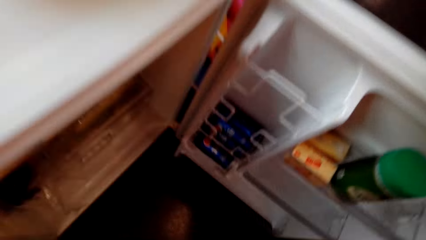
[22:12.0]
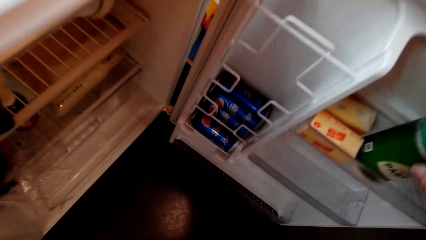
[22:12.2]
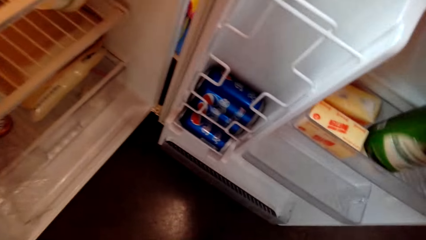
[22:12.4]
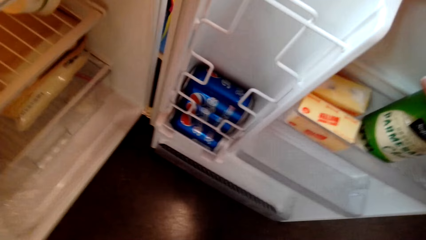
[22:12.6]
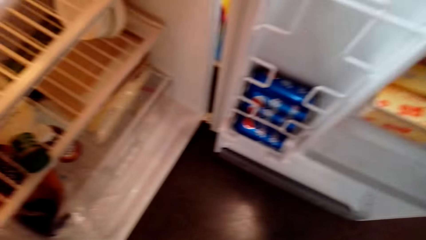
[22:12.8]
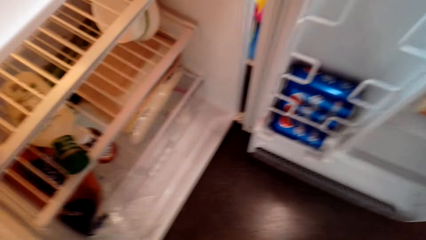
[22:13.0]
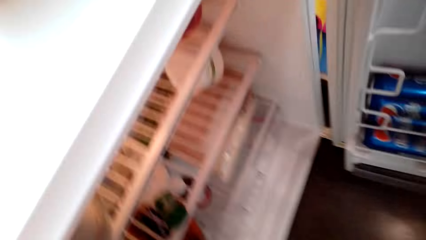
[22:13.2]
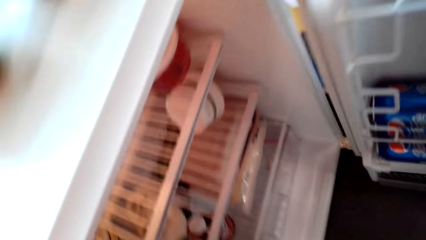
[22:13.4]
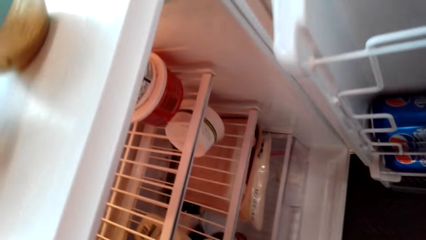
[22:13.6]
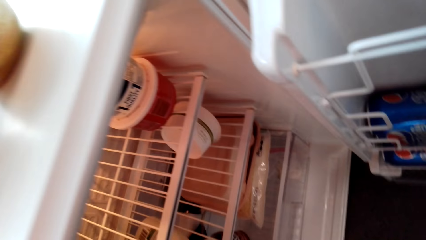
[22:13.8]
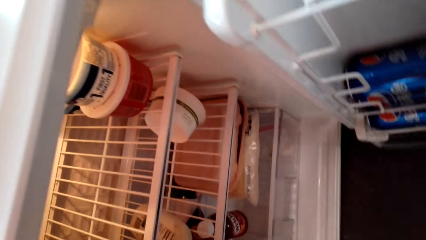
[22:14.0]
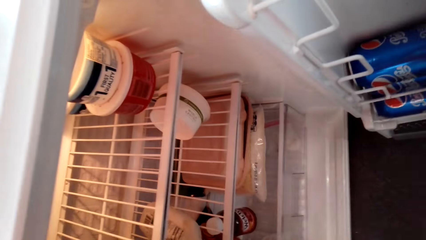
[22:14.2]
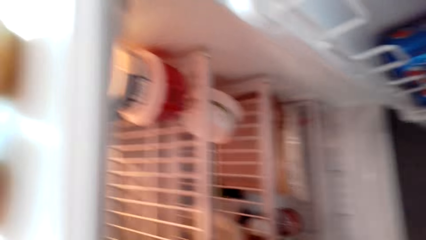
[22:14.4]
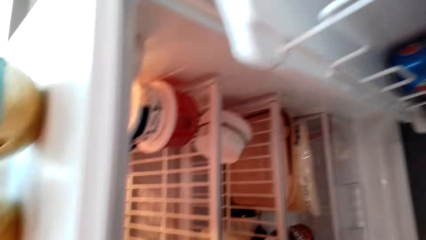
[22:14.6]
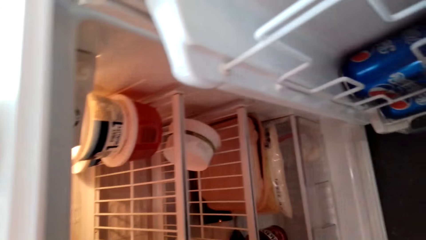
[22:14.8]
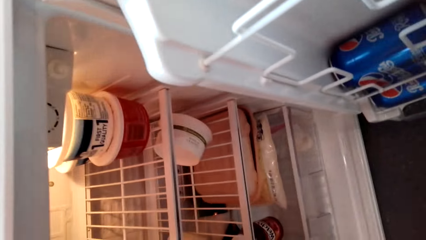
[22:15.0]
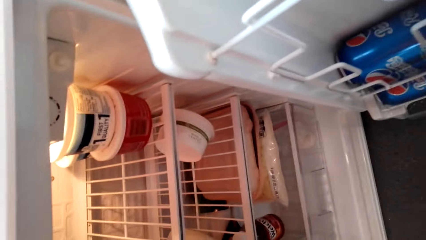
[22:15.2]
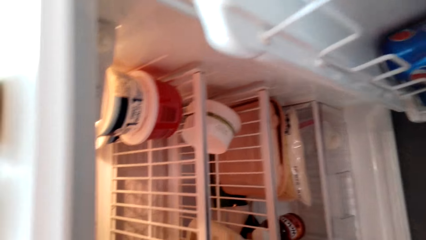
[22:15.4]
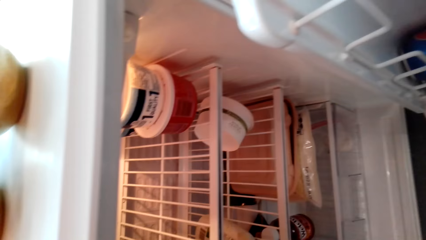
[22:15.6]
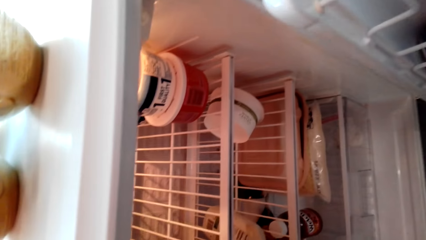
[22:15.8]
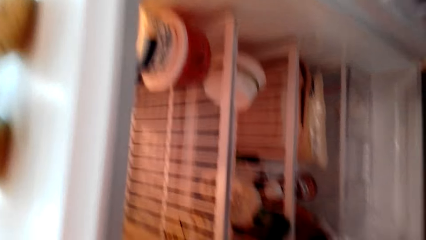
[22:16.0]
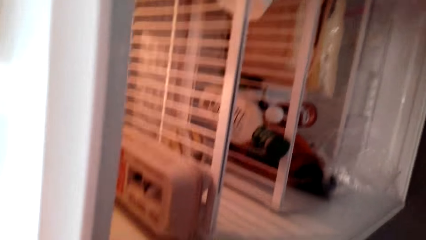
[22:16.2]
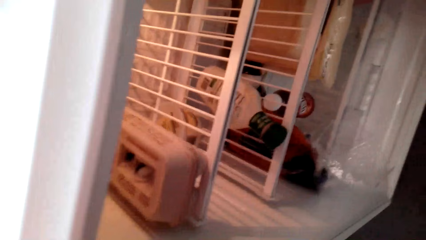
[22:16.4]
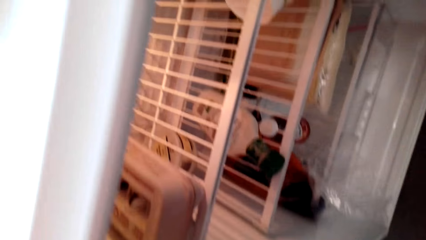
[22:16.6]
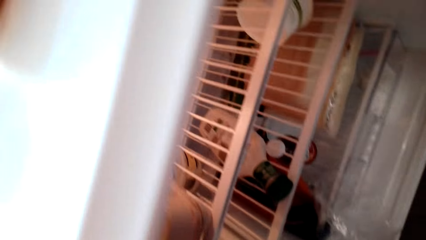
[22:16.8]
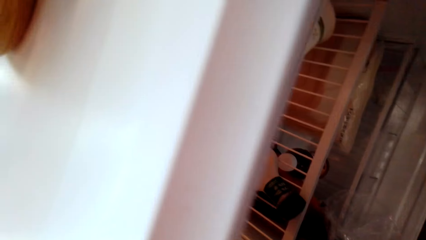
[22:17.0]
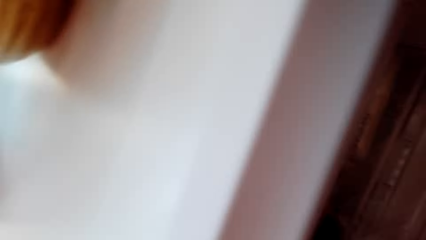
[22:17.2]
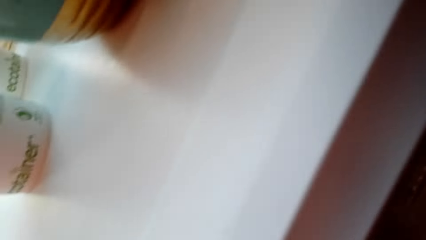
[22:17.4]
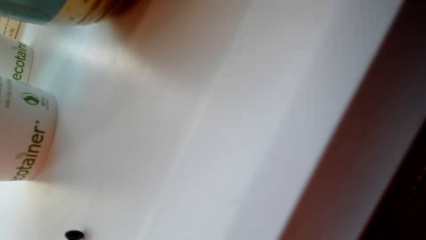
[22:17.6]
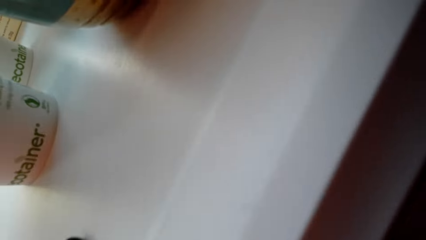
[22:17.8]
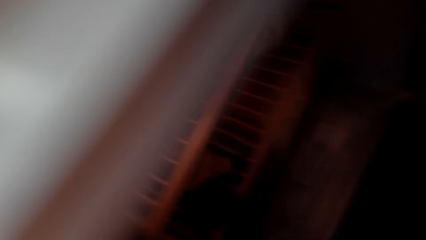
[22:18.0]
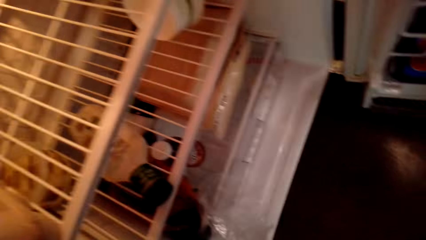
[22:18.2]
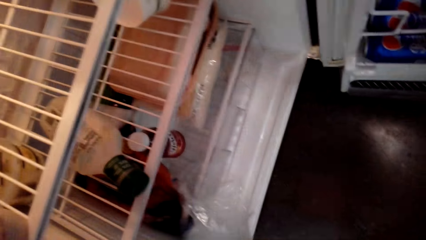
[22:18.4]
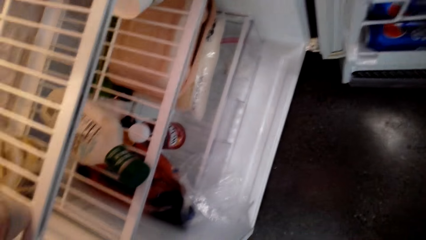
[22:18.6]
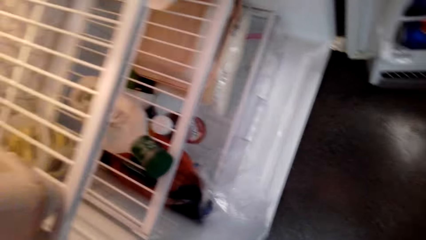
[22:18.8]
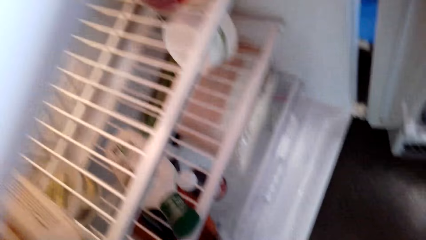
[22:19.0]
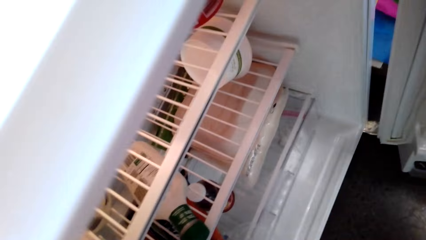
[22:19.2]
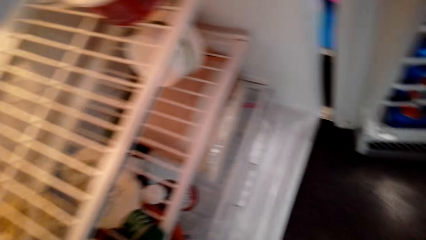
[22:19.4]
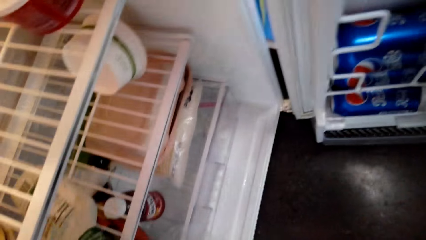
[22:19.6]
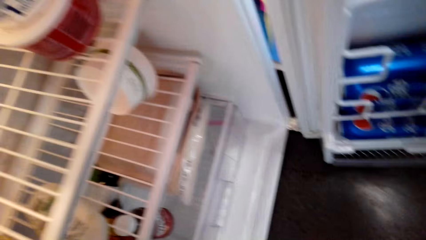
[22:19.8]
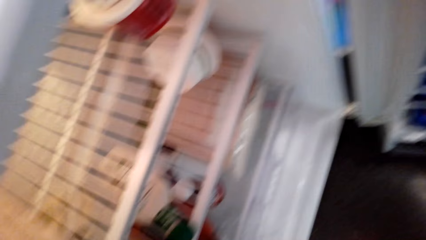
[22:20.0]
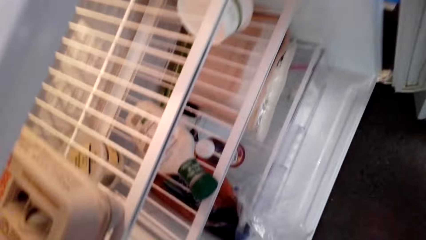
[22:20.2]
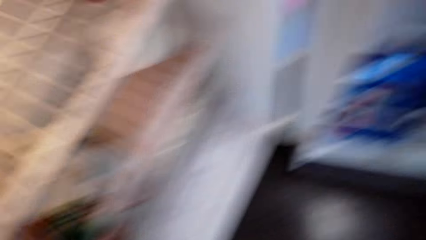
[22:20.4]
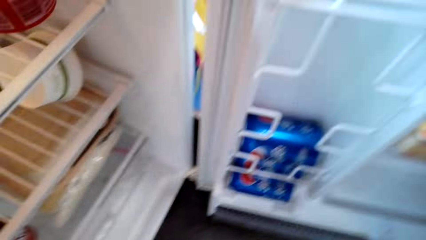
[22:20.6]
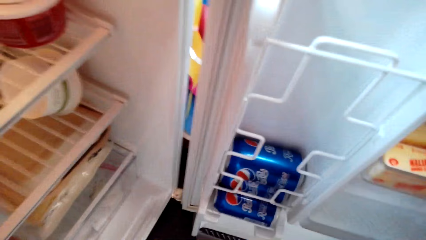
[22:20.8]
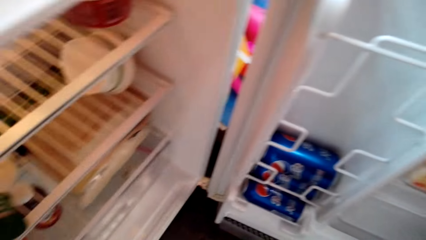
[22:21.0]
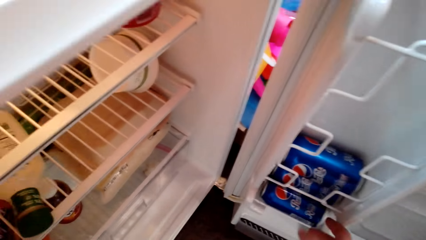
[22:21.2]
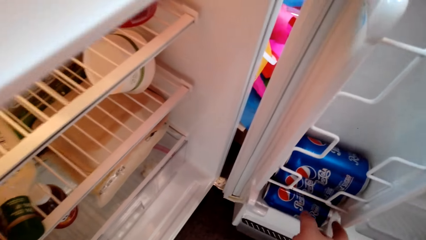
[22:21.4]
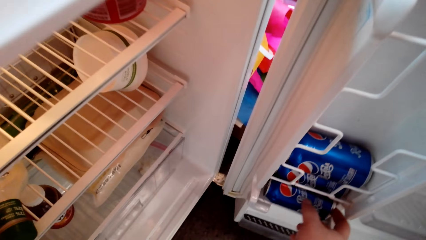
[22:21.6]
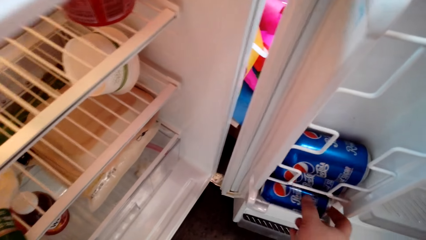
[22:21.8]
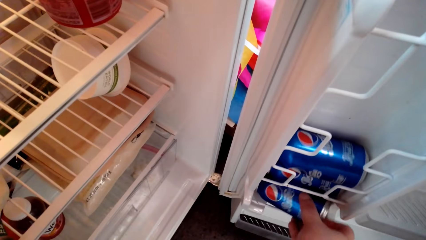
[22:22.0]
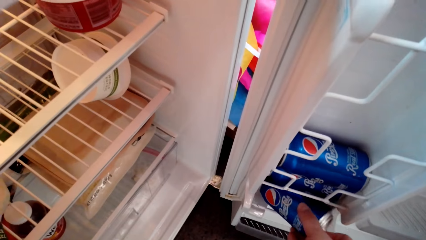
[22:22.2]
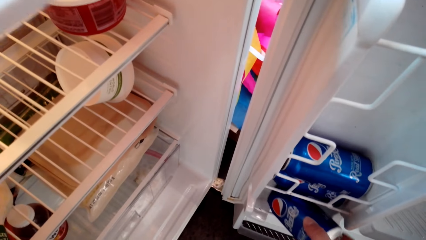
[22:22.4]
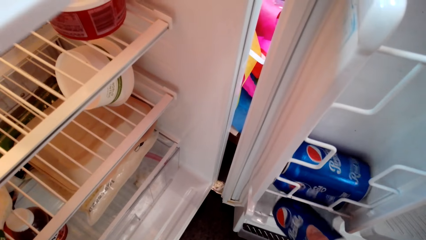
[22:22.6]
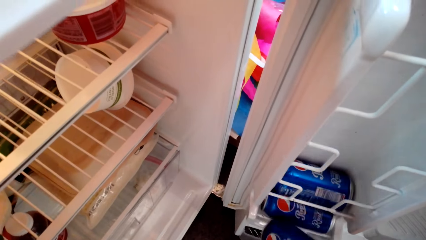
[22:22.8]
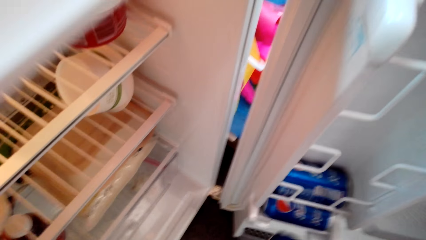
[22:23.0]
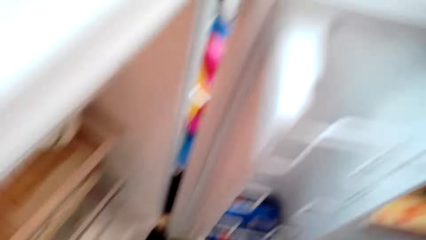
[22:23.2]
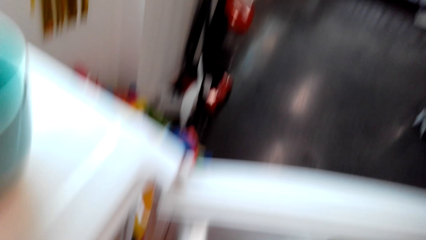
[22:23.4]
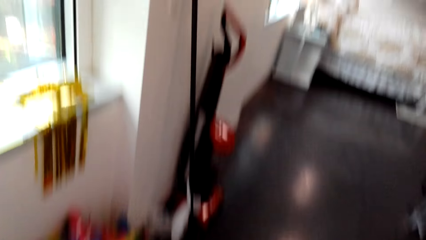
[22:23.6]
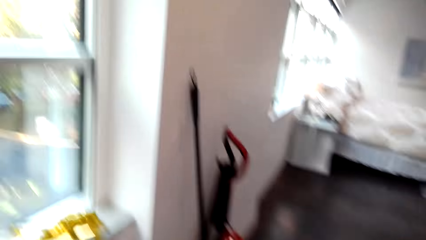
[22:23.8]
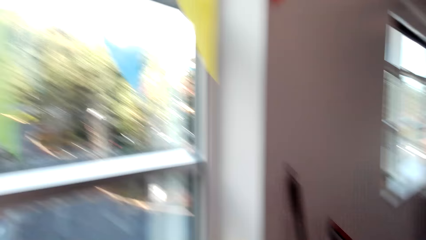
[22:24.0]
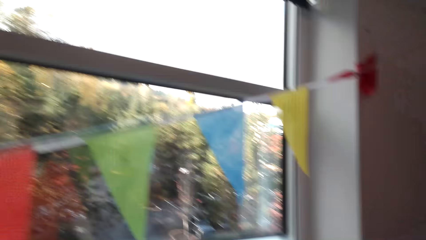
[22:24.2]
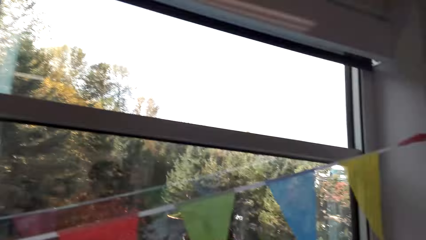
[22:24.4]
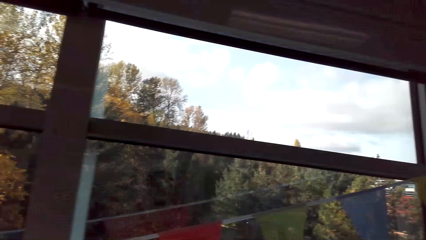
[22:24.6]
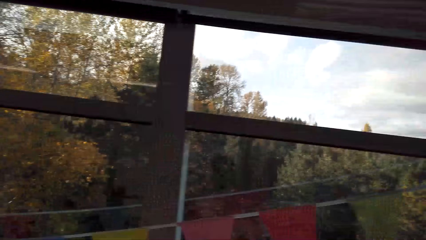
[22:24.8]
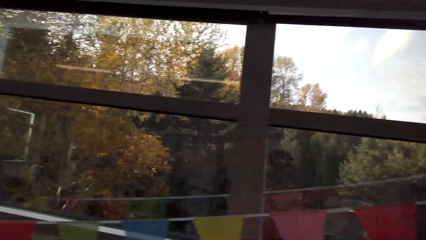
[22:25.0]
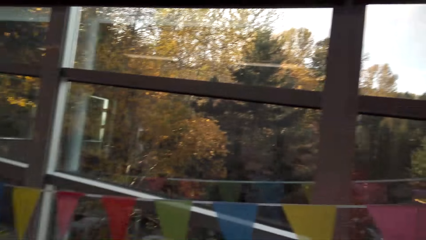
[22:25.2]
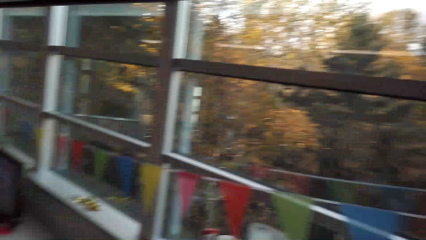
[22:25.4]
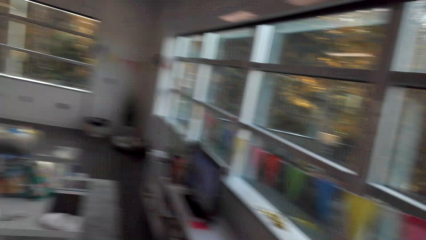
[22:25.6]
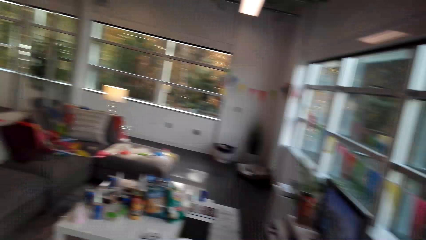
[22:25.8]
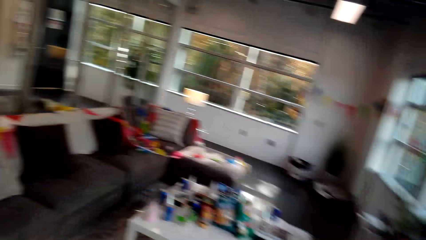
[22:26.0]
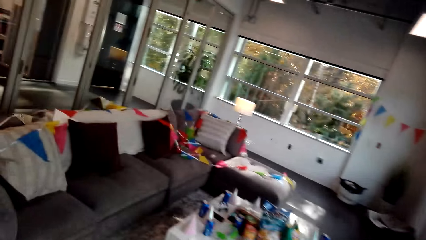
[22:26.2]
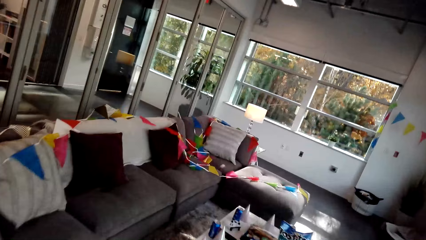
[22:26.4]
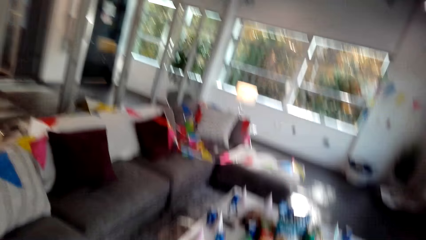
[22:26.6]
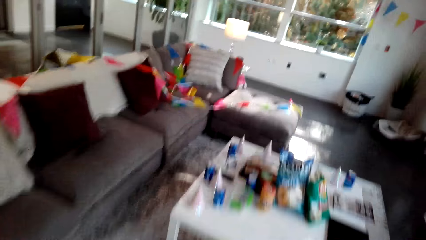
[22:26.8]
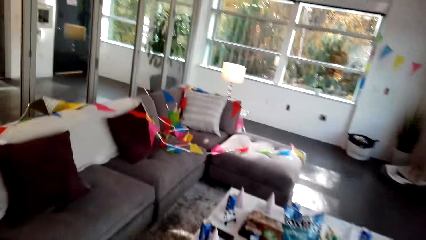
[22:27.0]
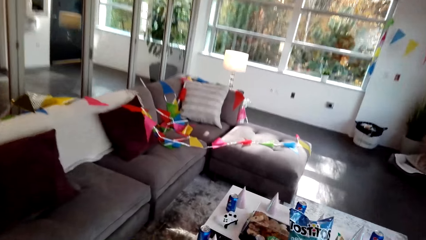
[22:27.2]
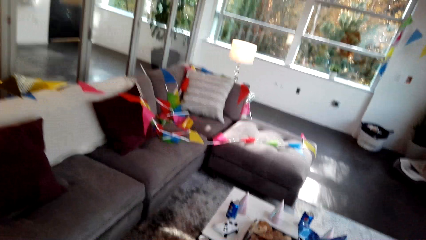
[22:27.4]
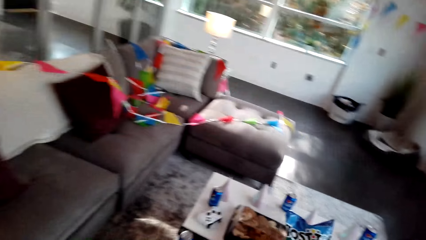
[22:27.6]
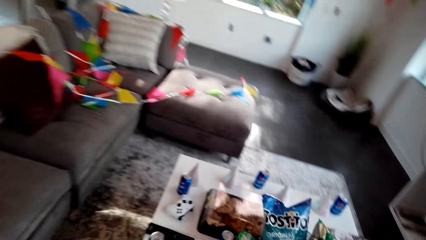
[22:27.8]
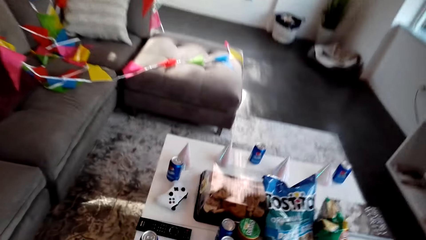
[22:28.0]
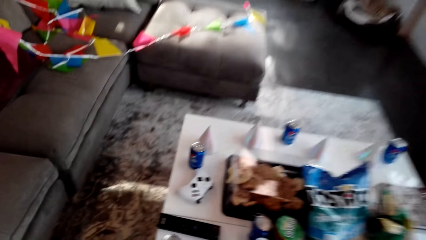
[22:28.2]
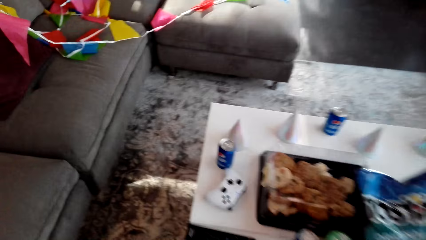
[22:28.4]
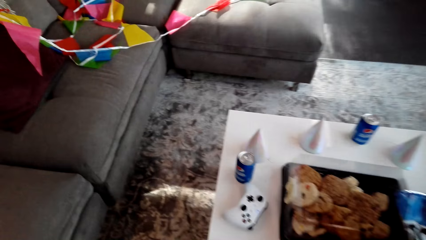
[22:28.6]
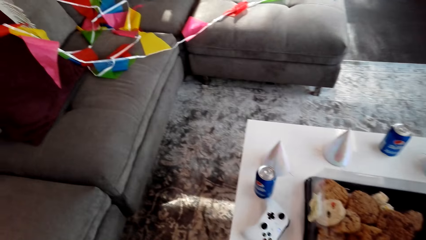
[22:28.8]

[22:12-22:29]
The camera wearer checks in the fridge. They take the parmesan cheese. They take another Pepsi can. They walk around the house.
